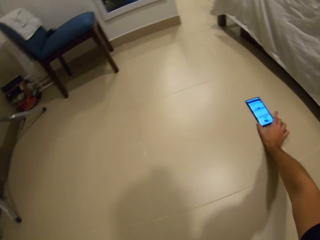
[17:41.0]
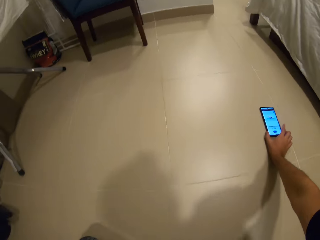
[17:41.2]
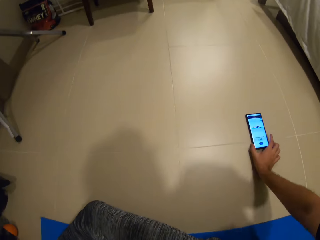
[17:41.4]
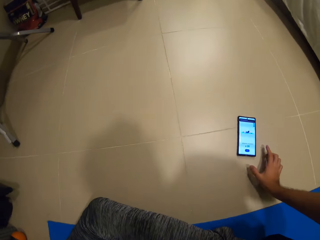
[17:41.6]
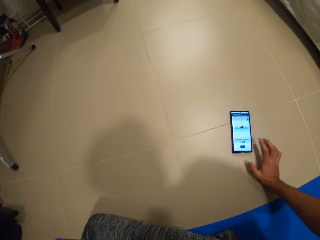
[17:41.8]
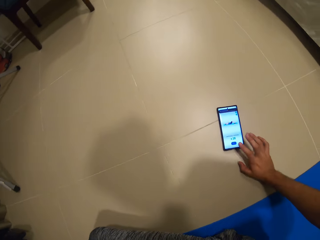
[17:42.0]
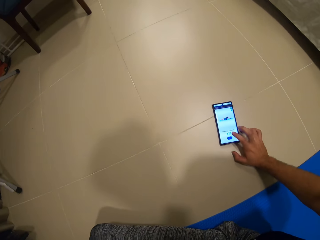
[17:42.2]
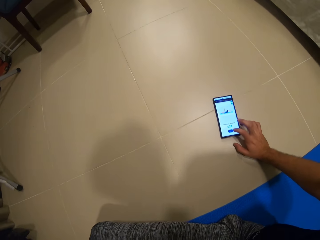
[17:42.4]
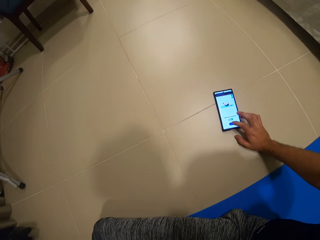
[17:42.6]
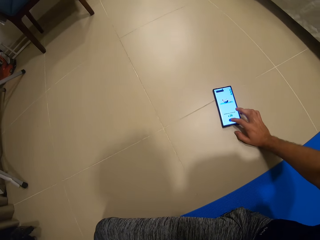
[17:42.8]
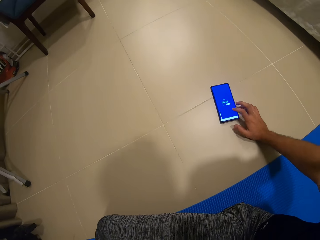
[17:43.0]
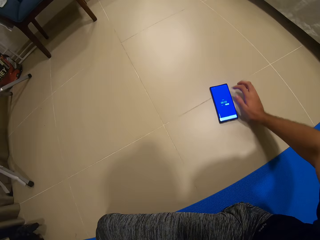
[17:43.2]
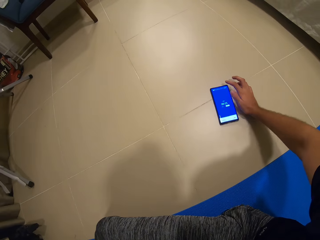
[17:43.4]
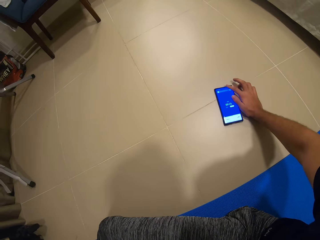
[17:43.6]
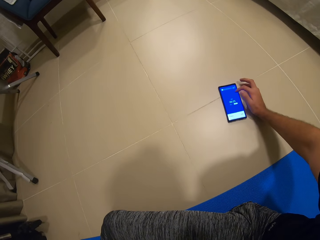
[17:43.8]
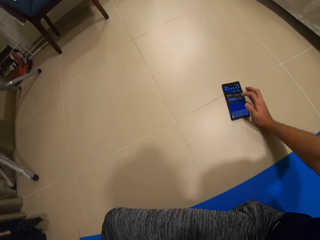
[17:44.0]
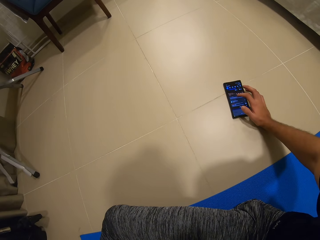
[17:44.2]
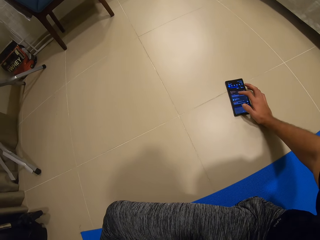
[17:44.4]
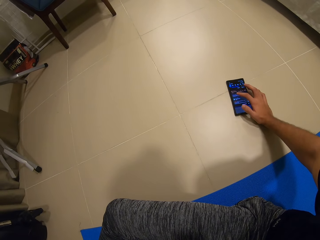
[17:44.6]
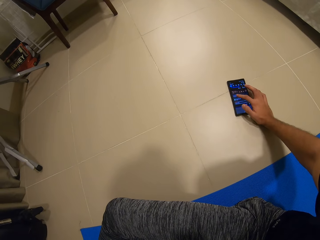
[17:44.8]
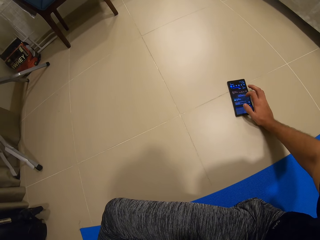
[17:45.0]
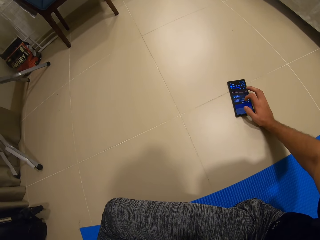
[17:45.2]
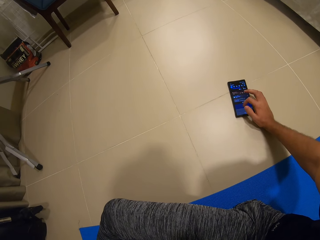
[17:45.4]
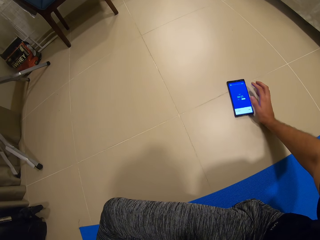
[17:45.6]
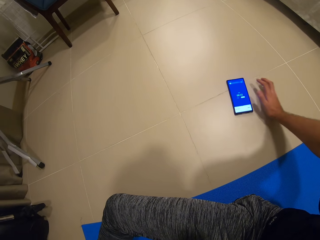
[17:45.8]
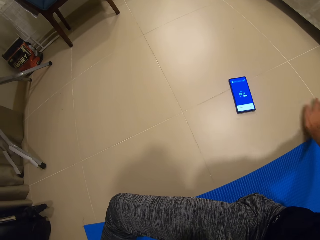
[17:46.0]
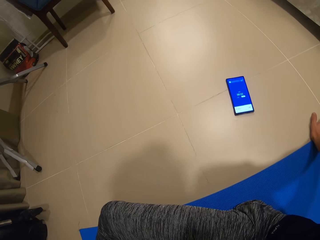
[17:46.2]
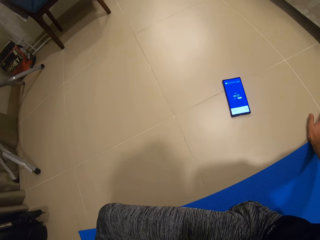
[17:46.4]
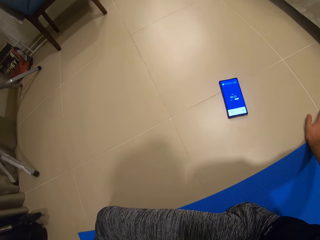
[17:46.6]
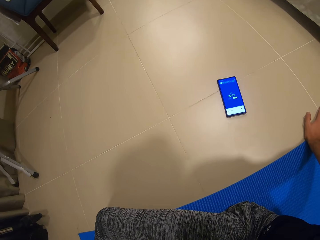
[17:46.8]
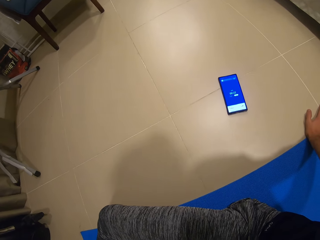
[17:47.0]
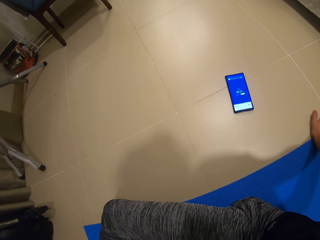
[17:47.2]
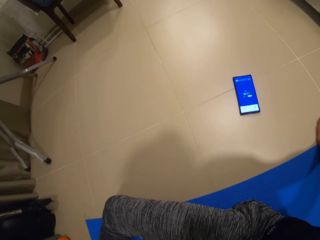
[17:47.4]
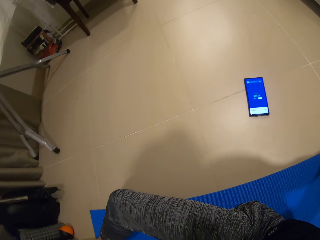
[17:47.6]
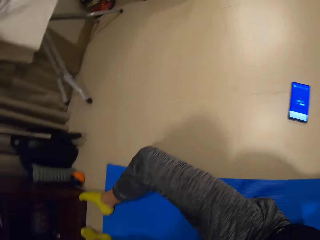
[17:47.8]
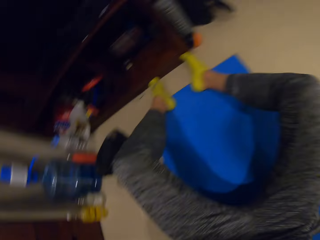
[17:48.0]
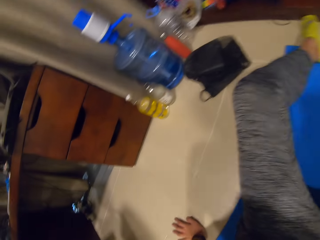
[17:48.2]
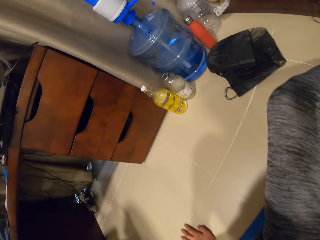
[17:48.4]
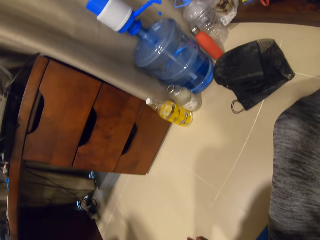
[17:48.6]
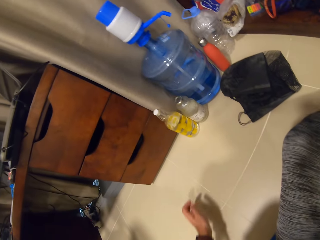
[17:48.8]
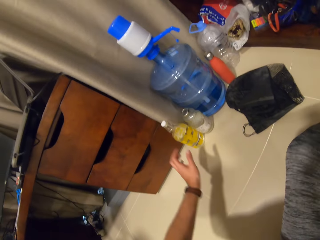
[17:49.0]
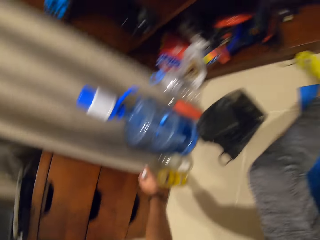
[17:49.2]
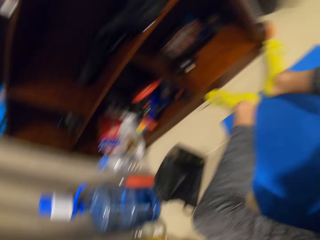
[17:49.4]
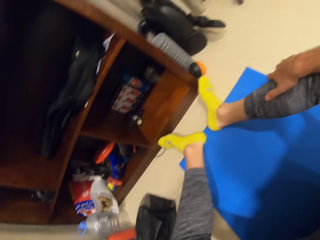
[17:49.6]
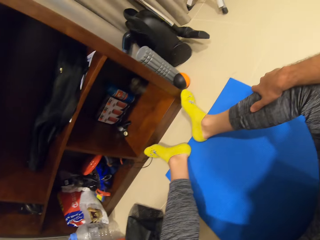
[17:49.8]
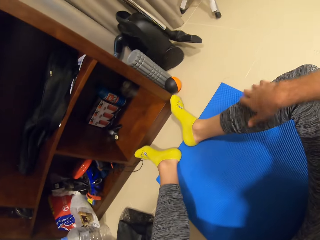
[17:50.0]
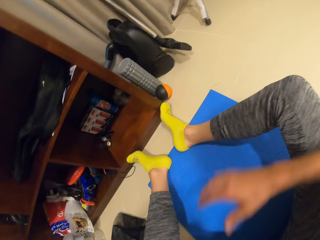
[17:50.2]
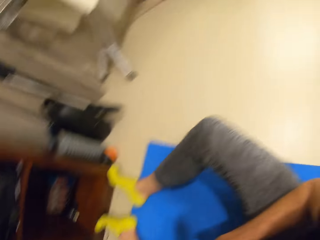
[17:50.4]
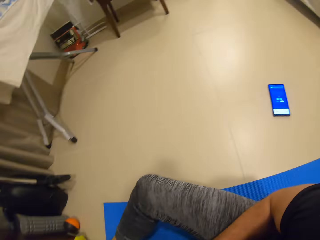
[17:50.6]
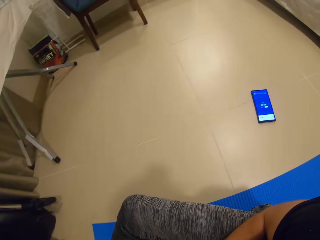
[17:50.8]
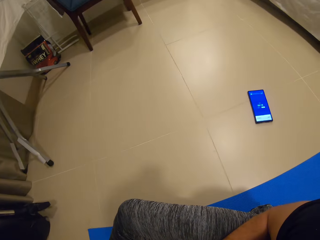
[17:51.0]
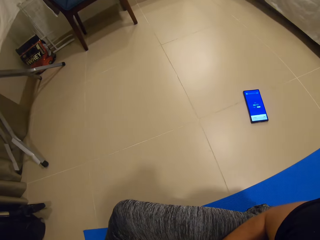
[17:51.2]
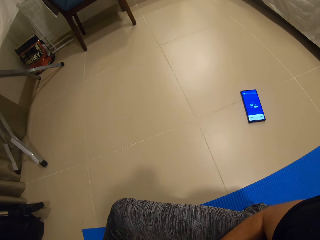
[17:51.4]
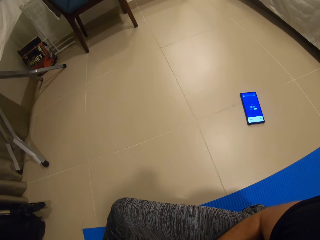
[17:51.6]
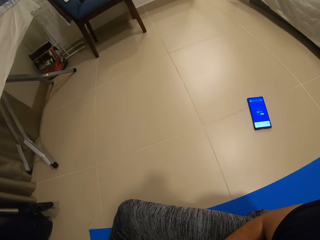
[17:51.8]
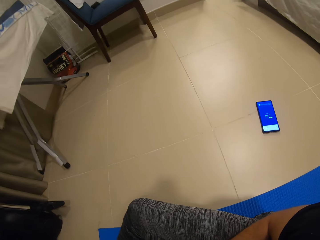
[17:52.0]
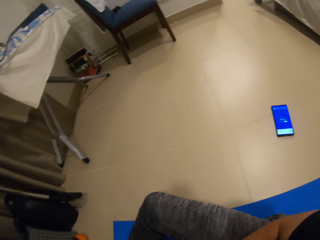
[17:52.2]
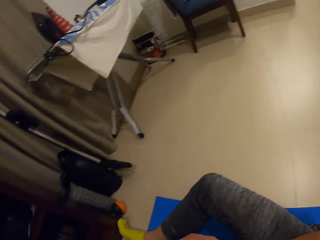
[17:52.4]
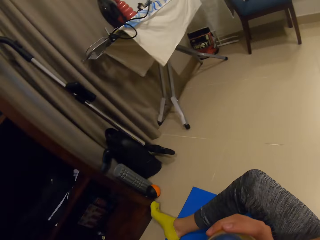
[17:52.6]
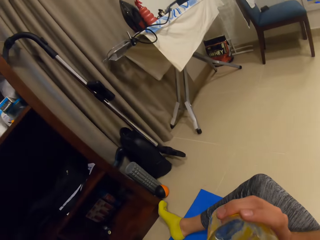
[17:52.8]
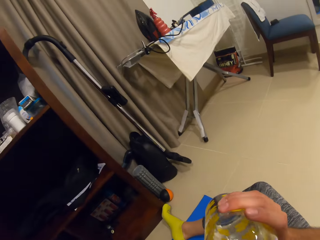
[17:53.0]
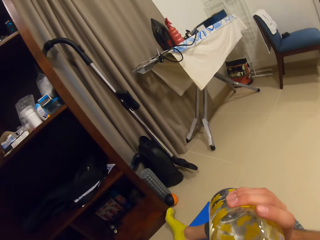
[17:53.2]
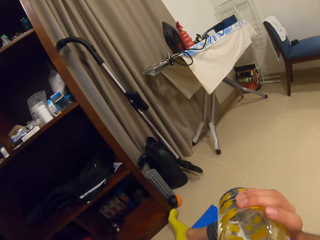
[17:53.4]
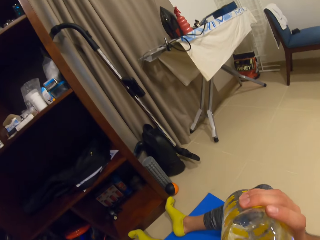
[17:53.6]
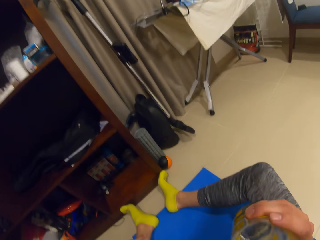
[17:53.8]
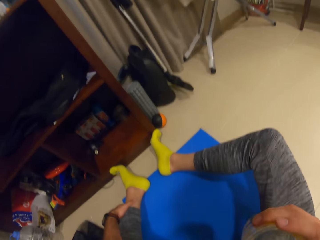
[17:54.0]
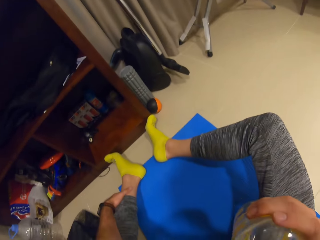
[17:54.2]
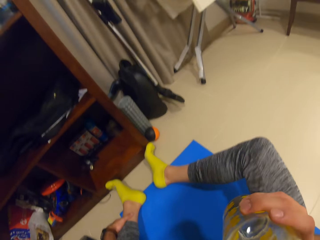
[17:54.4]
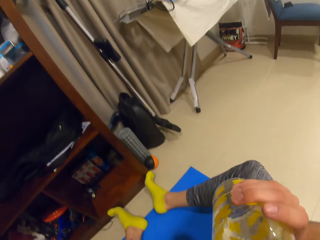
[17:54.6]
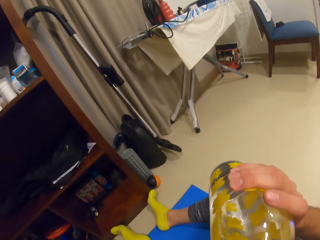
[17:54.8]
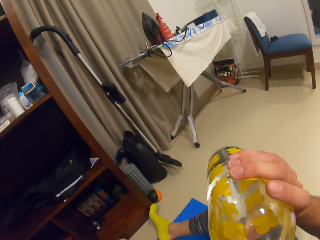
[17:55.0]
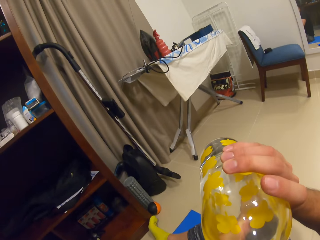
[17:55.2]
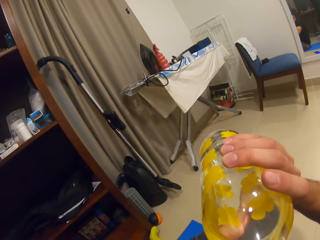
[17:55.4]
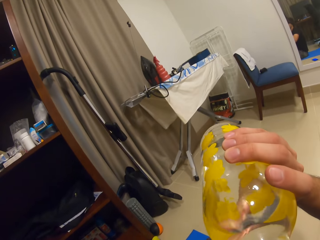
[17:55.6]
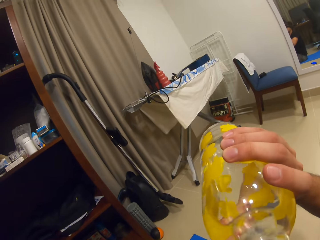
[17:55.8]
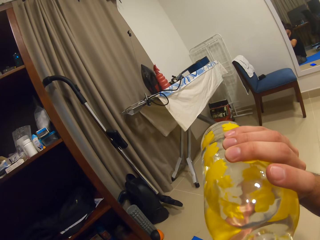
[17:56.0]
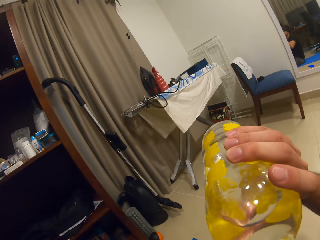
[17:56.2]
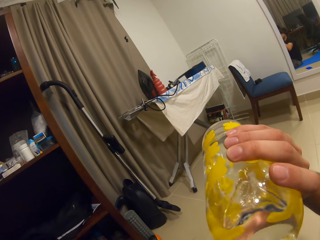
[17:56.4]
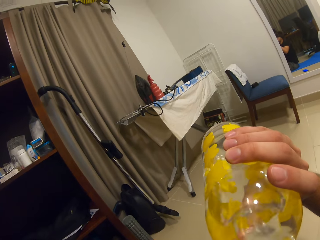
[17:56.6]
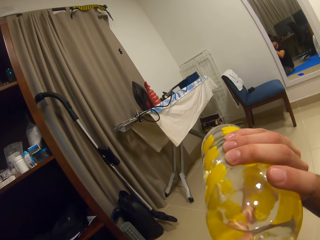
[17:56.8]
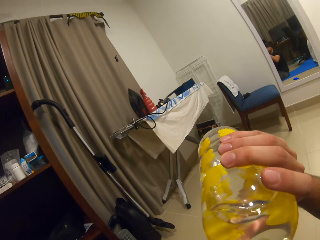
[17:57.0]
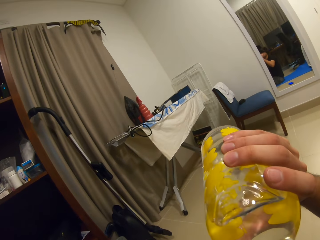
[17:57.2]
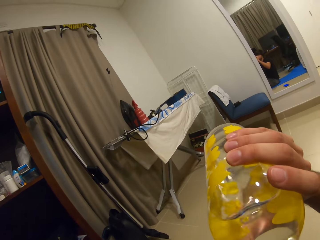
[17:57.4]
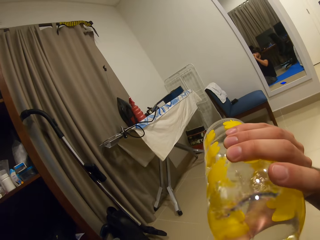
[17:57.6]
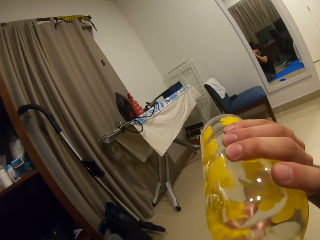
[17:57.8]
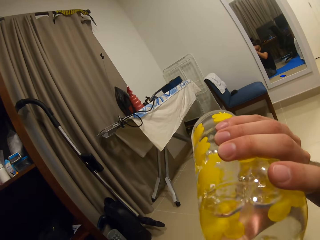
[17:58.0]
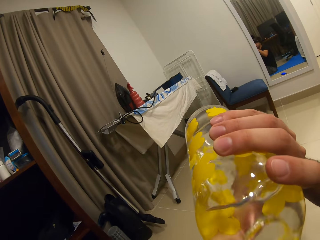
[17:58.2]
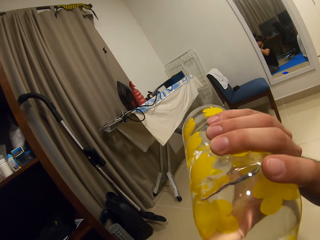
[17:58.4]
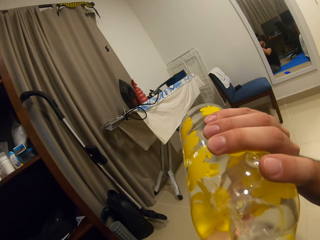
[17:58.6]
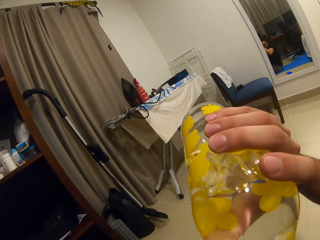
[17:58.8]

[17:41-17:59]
The camera wearer reaches for the phone. He moves the phone on the floor with his right hand. He lets go of the phone. He presses the phone on the floor with his right hand. He operates the phone. He lets go of the phone and looks at the phone. He looks around. He picks up a bottle of water on the floor with his left hand. He looks around. He holds the bottle with both hands. He looks around. He drinks water from the bottle of water in his right hand.

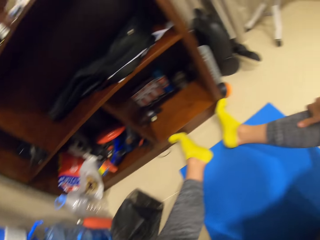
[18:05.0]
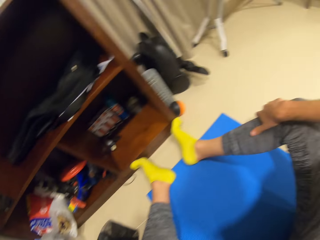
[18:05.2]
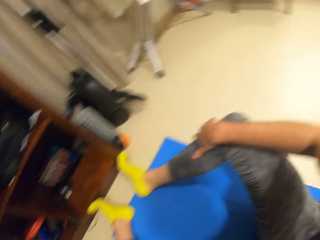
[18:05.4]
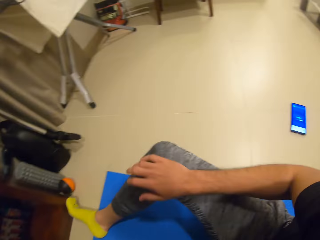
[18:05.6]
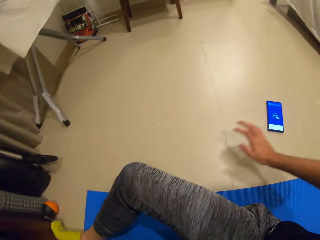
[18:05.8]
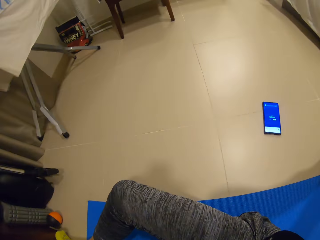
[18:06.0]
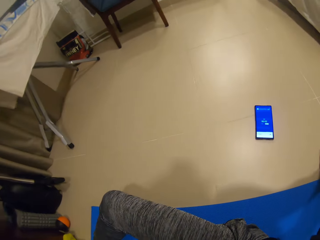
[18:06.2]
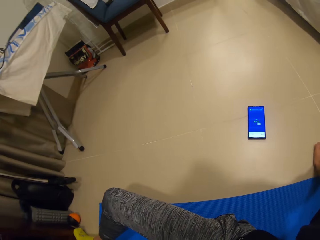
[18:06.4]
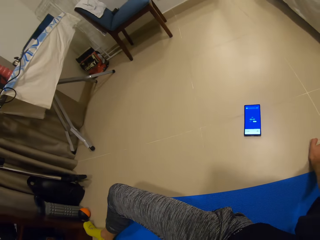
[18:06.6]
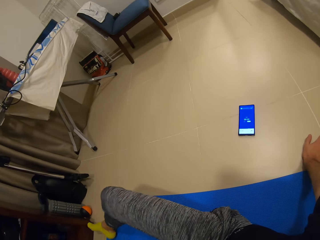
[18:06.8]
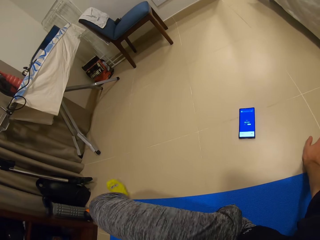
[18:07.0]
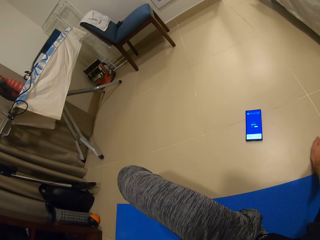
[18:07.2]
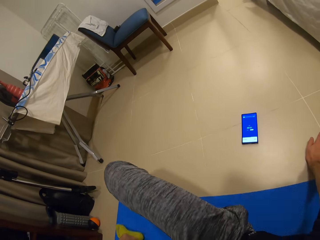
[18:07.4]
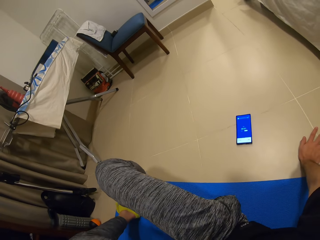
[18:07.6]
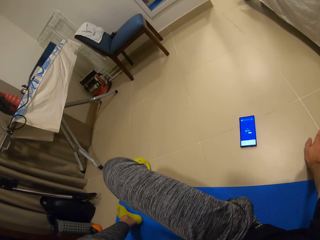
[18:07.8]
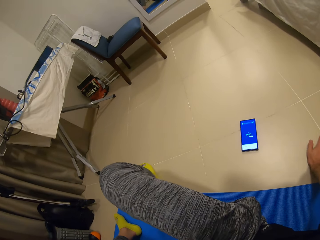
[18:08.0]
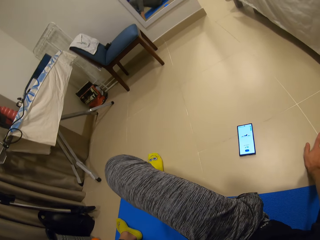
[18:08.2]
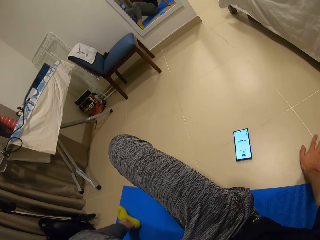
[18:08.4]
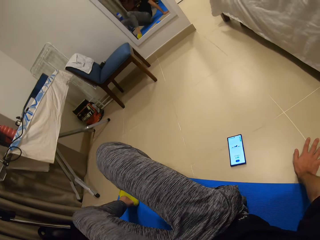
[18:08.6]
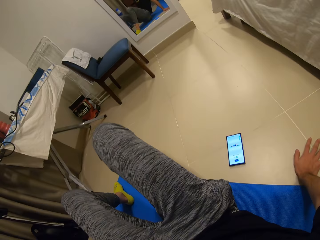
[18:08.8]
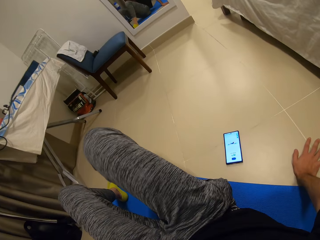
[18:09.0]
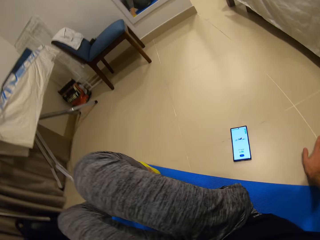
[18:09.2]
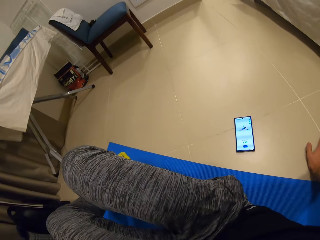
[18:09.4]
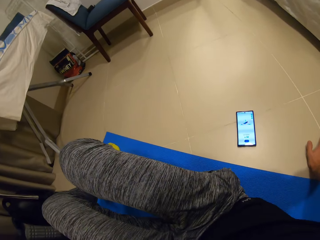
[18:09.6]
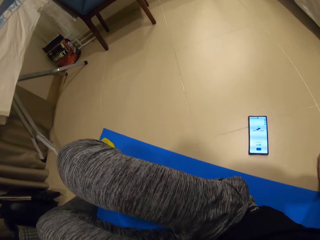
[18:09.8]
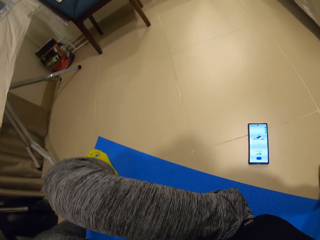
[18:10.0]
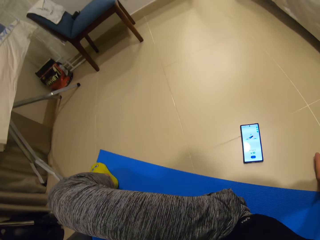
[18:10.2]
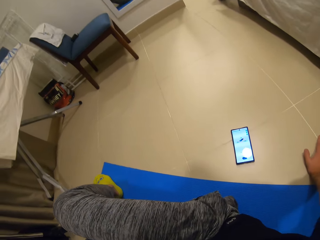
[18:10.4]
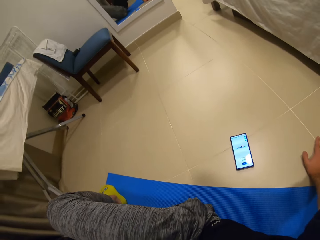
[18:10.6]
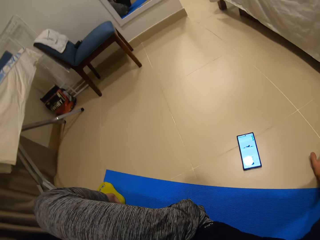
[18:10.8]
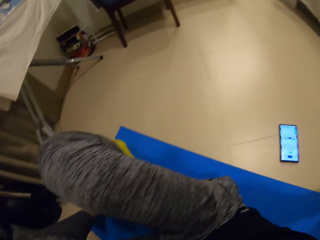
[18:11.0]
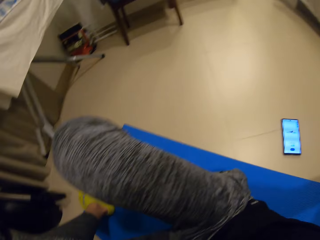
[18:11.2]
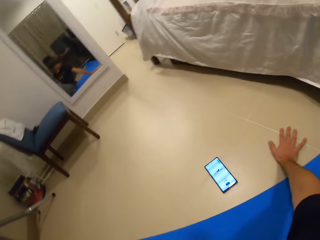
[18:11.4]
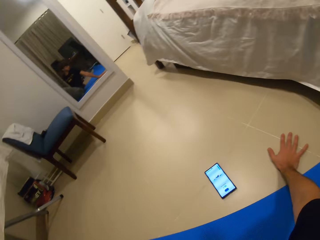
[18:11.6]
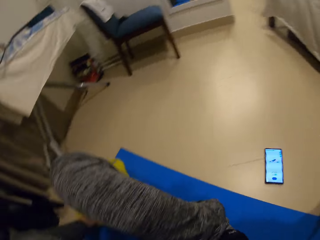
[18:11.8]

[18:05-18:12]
The camera wearer looks around. He holds the ground with both hands and moves the right leg. He looks around. He adjusts the exercise mat on the floor with his left leg. He adjusts himself on the exercise mat. He moves both legs.
